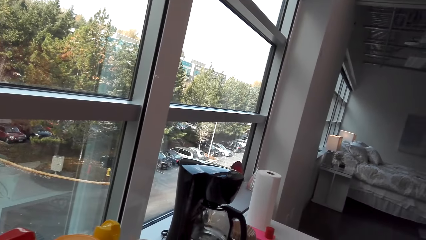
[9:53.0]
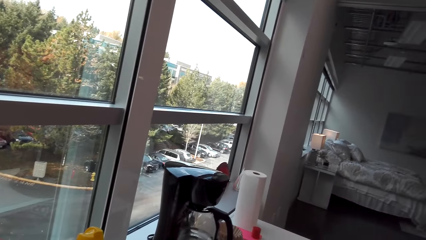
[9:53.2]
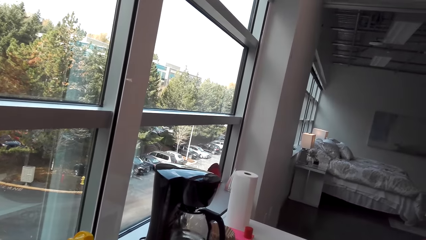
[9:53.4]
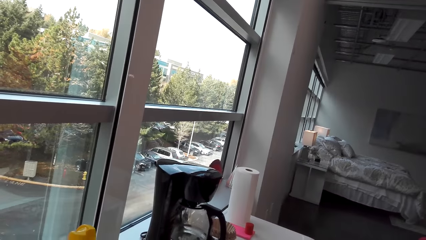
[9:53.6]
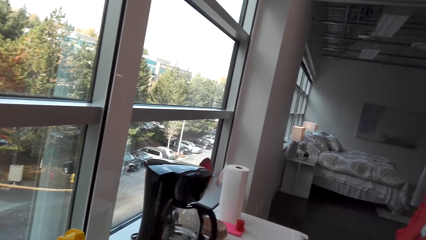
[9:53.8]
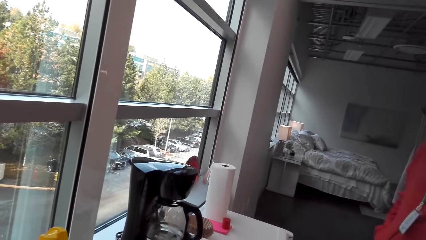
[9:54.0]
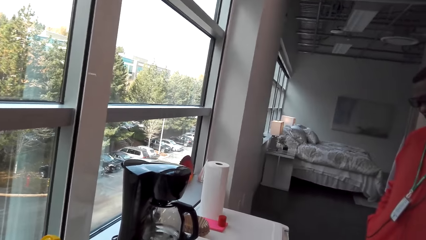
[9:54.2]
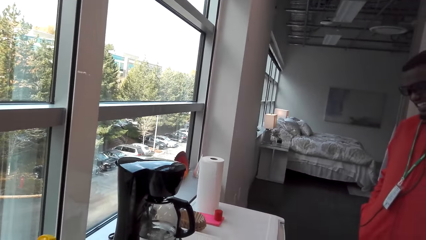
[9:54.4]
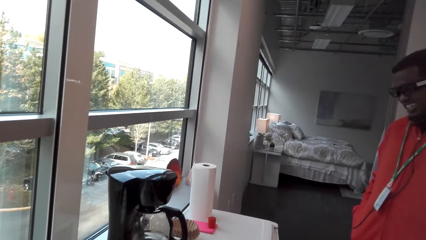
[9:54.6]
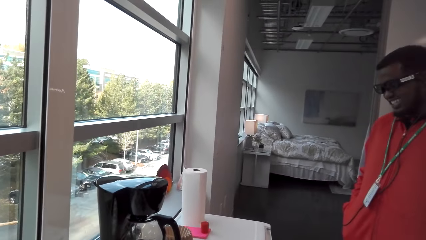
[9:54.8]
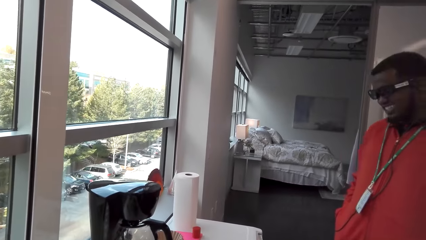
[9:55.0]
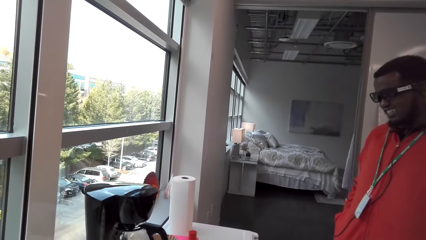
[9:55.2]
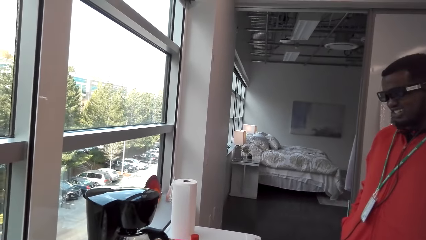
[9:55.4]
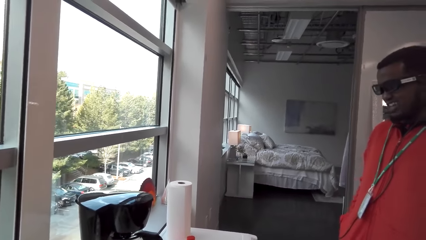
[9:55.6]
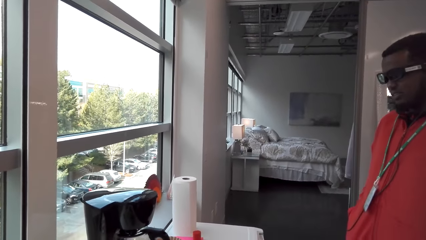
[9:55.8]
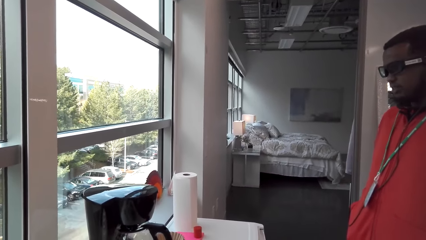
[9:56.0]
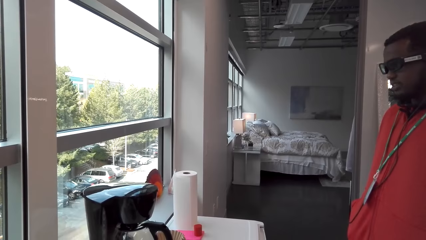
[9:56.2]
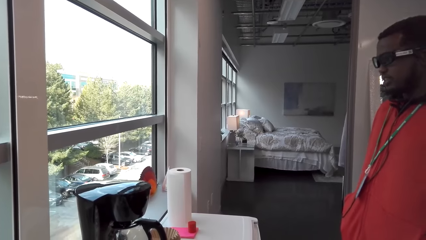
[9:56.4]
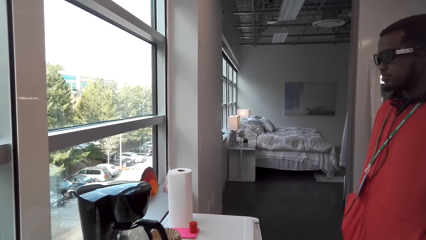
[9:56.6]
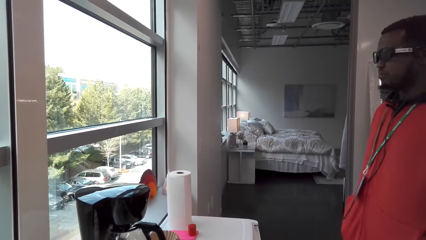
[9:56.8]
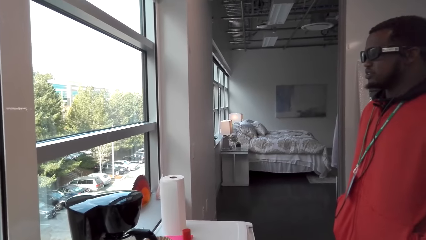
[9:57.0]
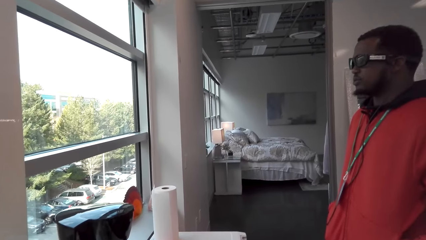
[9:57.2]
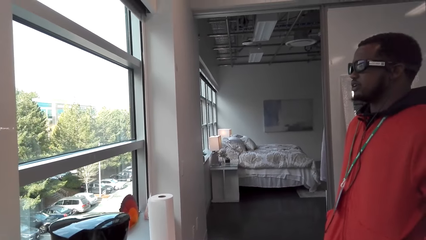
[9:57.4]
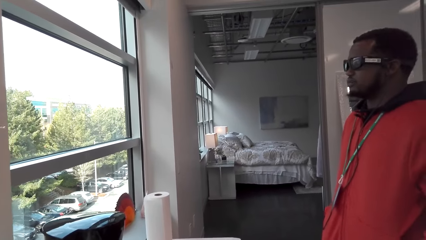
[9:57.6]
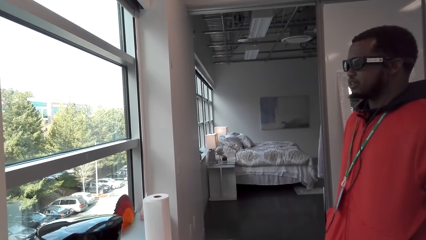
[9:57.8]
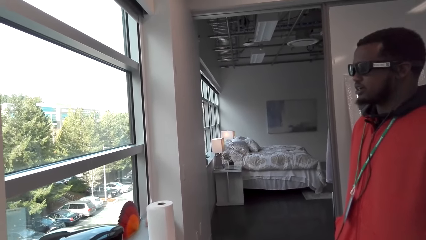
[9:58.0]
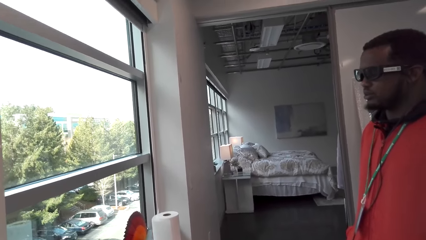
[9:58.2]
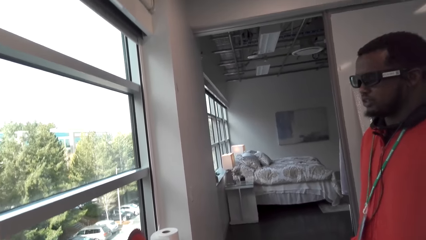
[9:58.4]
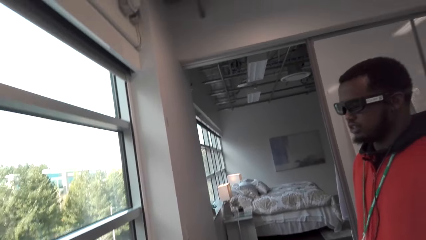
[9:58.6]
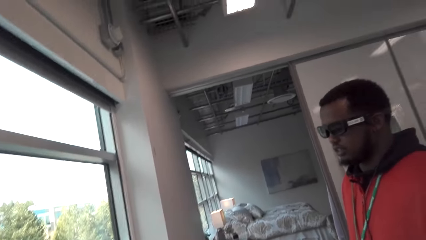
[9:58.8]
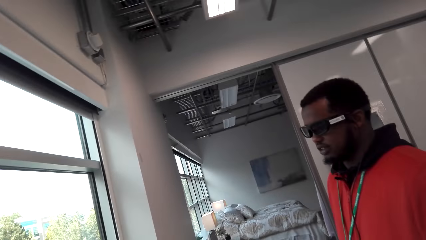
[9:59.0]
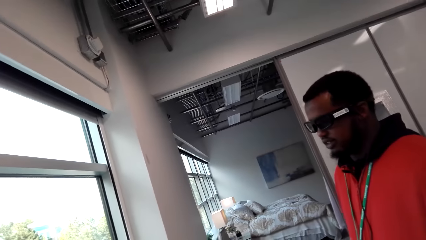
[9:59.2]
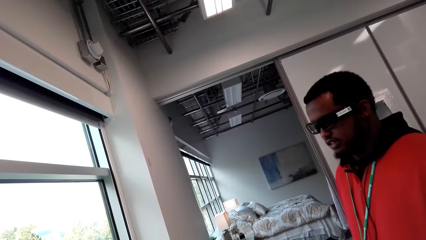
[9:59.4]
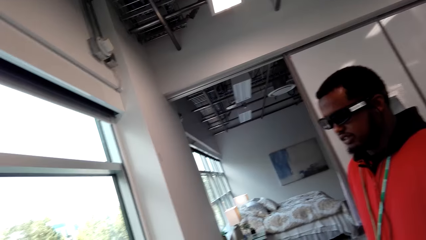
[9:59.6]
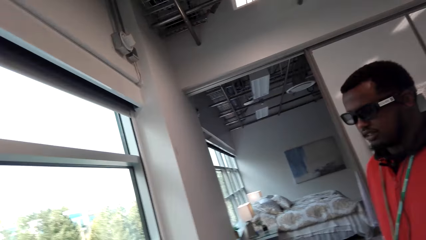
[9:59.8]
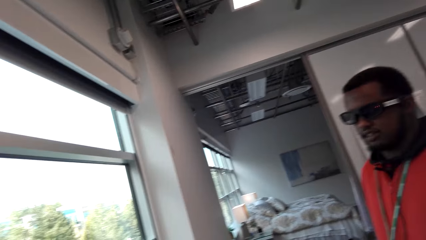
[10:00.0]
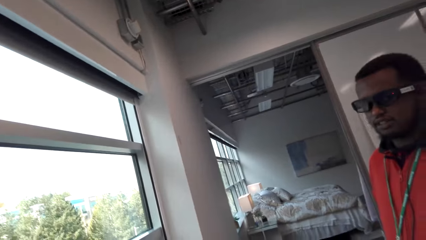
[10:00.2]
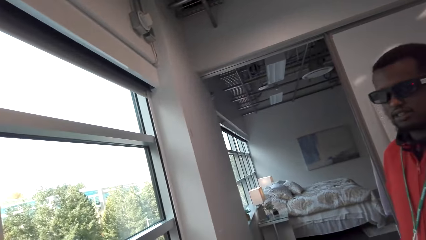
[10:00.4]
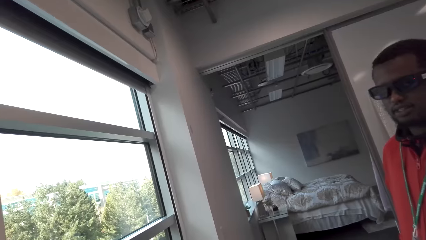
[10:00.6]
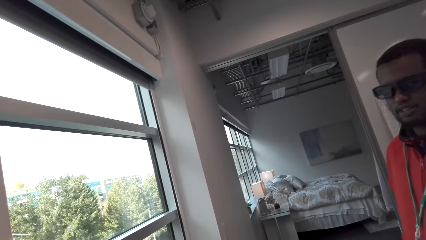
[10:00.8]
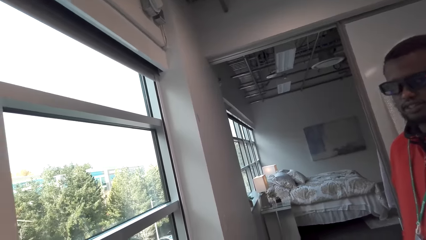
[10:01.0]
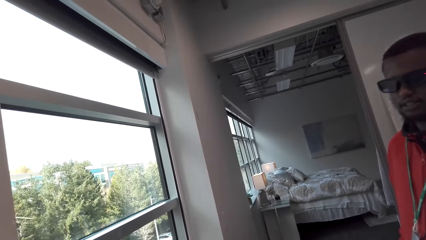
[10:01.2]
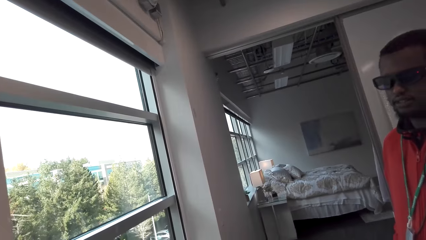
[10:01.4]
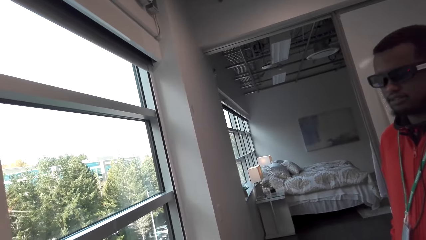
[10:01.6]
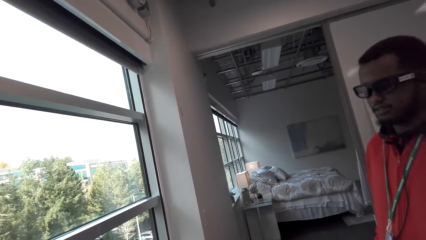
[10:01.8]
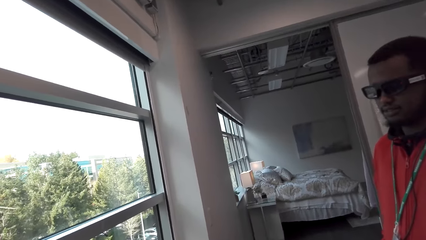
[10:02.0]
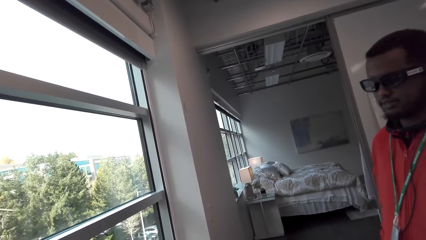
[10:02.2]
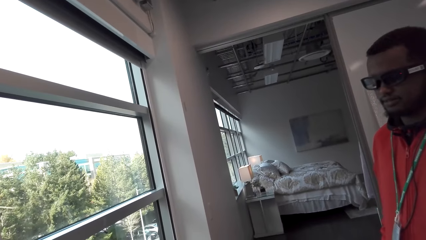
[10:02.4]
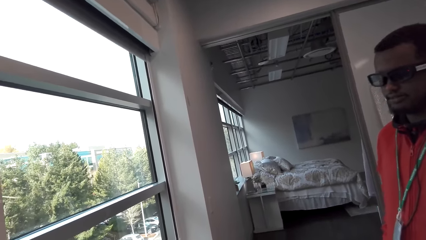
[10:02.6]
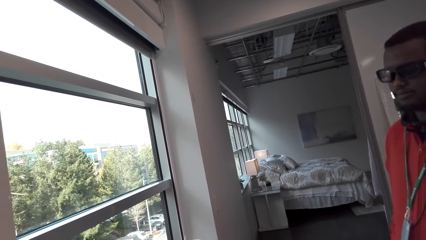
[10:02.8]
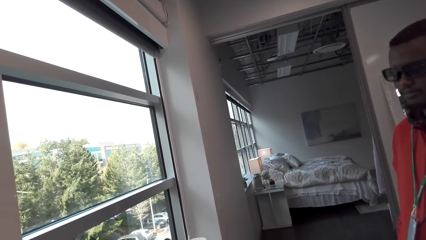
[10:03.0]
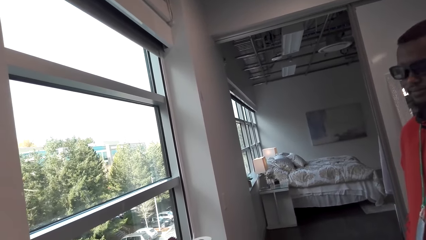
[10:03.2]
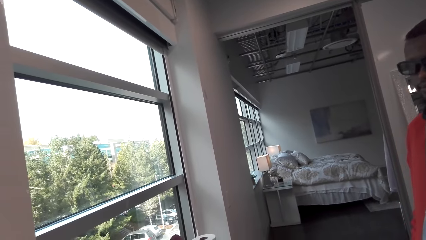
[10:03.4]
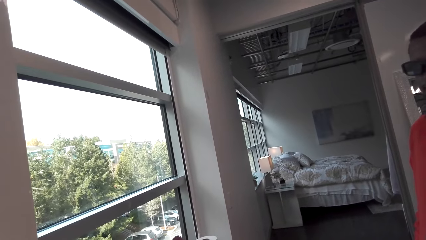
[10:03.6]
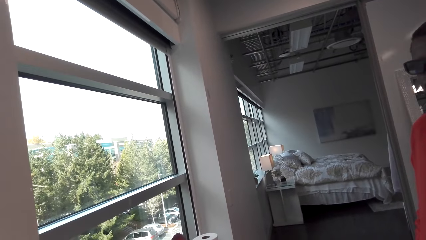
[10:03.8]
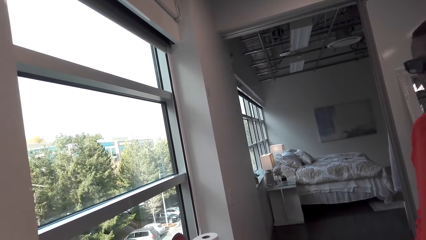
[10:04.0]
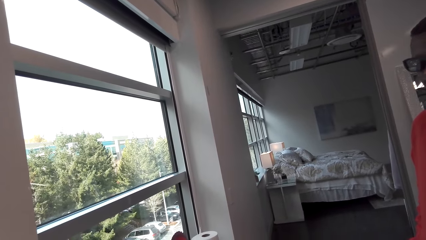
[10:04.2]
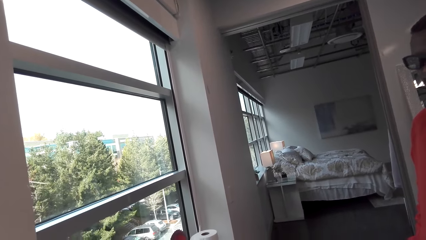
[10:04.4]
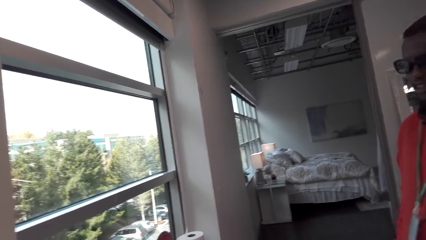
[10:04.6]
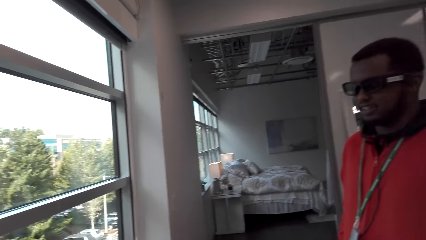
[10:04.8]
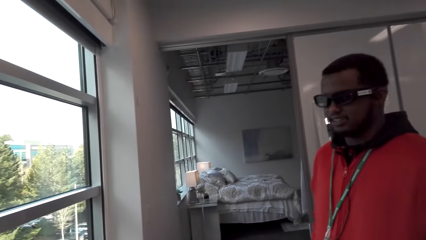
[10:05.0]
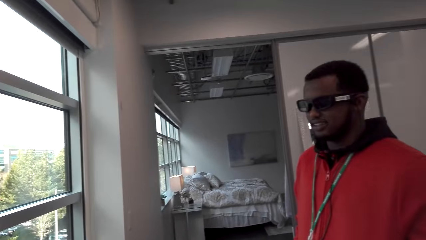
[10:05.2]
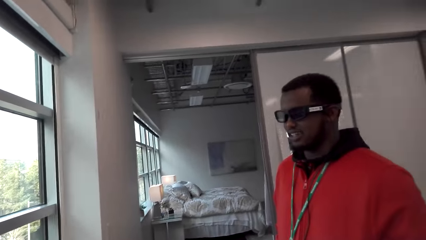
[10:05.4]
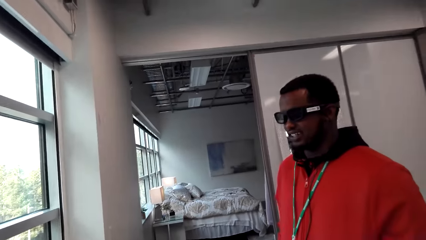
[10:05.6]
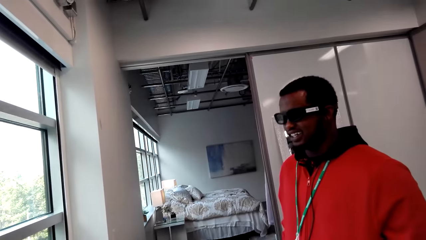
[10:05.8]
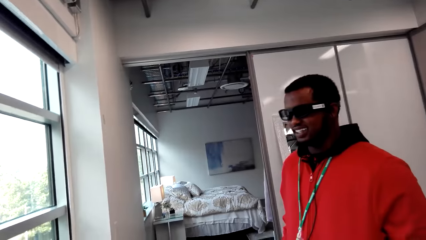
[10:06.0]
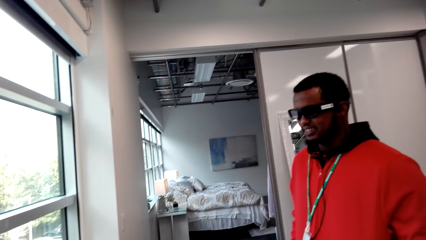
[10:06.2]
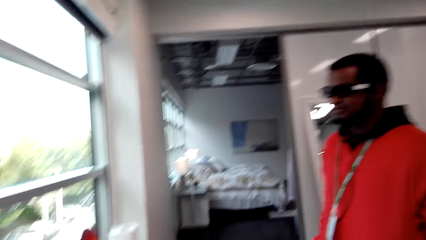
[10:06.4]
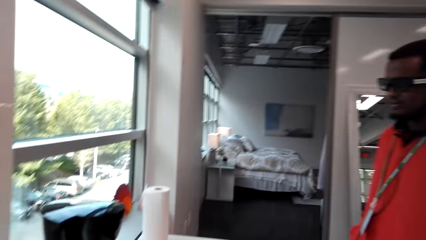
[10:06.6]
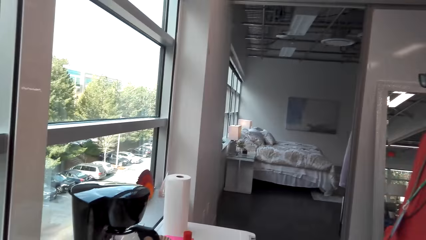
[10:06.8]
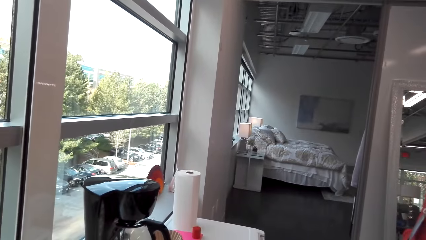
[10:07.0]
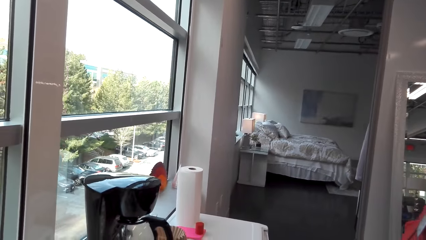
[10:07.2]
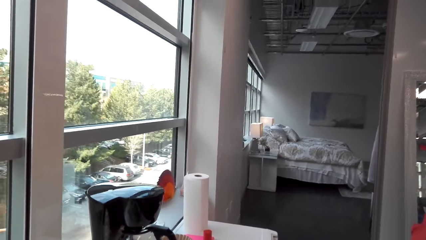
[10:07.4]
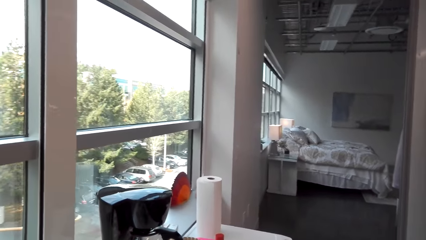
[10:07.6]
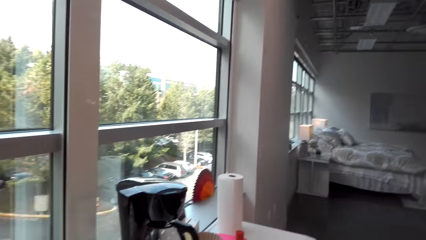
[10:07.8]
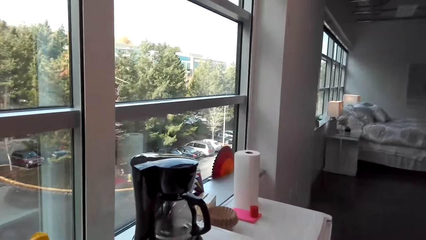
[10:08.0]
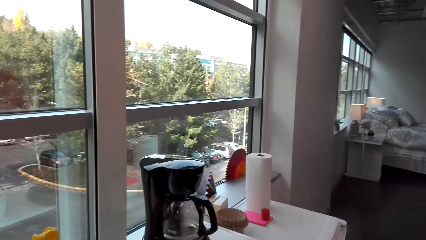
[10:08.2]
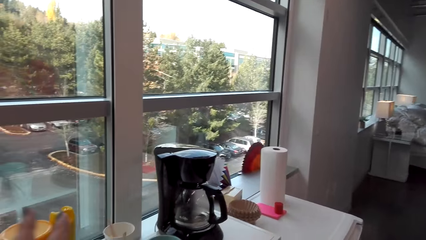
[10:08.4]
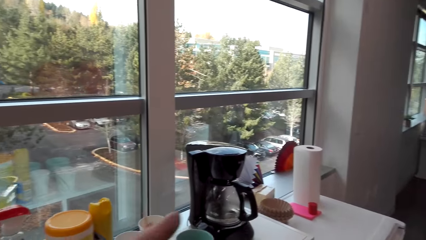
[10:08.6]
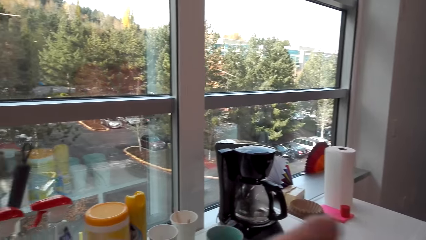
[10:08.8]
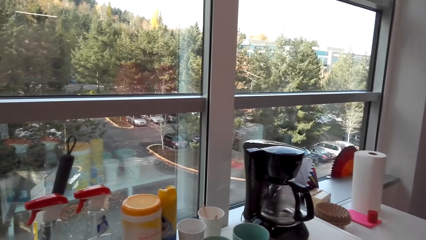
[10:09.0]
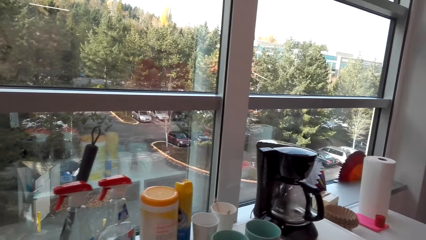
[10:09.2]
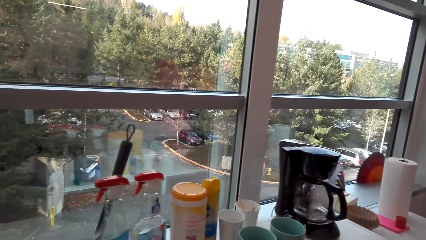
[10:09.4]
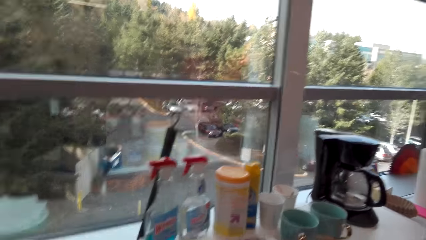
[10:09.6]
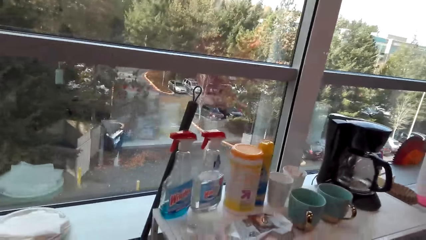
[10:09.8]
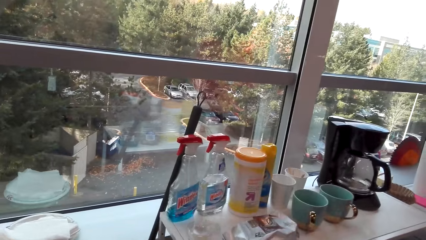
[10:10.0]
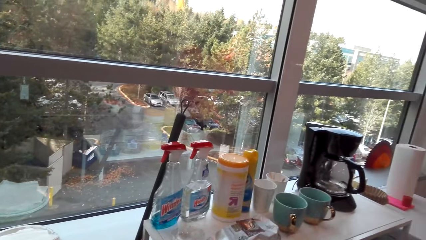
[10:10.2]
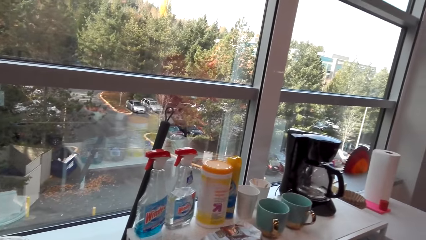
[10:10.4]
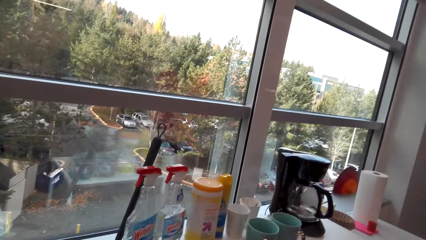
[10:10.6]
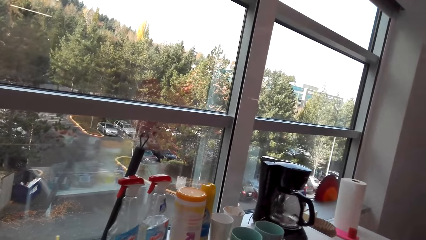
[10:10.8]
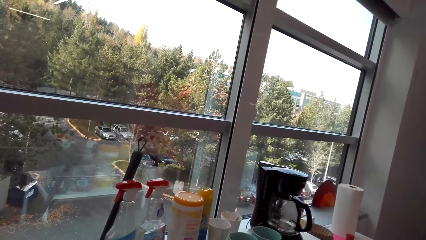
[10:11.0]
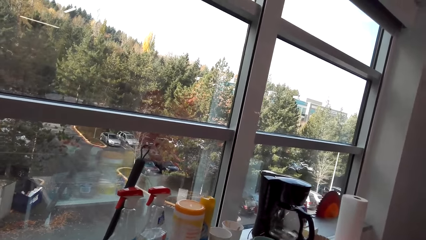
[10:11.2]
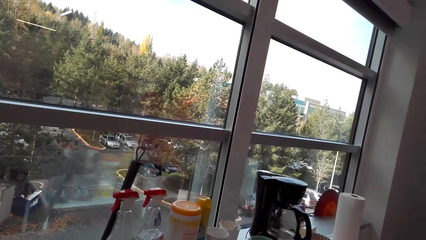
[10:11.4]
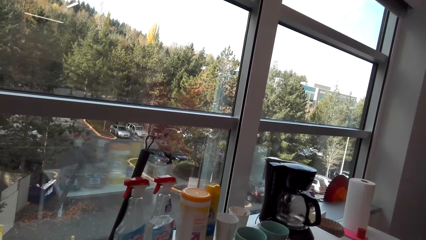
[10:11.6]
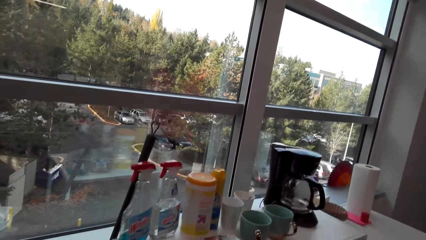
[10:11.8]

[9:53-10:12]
The man talks. The camera wearer talks.
